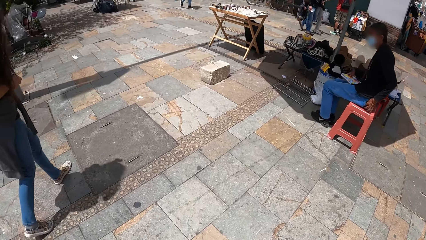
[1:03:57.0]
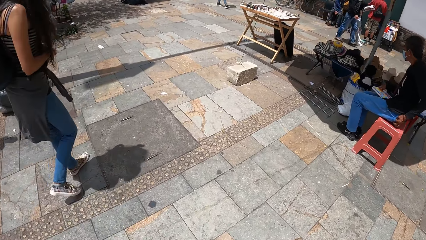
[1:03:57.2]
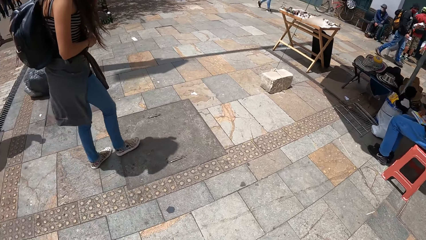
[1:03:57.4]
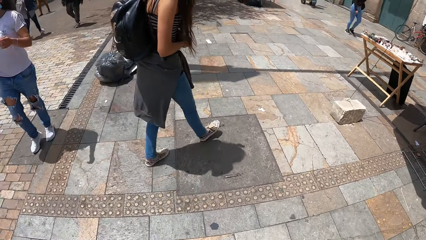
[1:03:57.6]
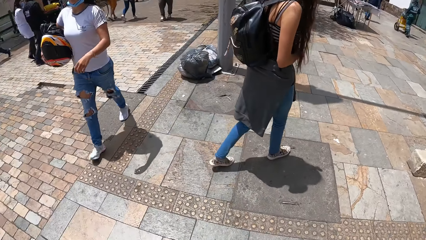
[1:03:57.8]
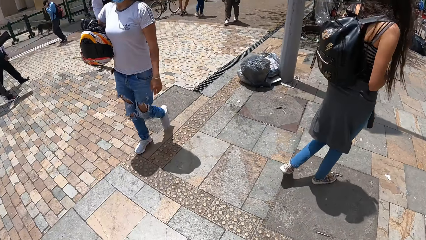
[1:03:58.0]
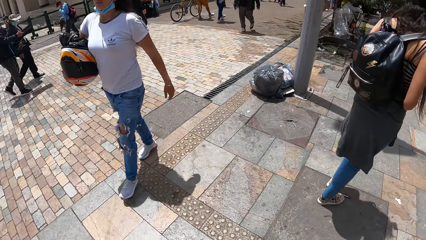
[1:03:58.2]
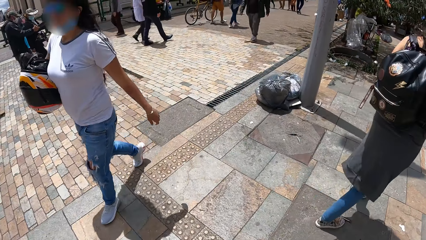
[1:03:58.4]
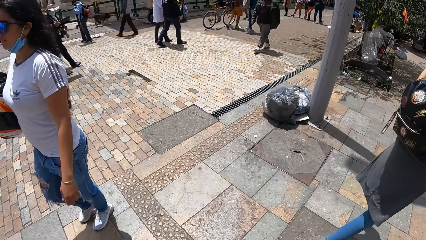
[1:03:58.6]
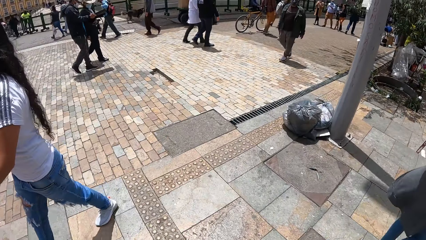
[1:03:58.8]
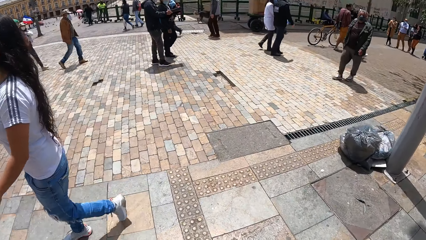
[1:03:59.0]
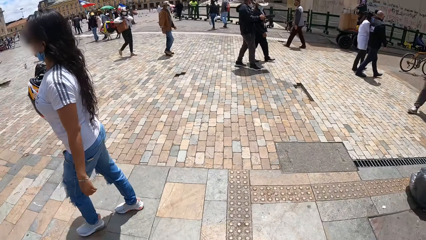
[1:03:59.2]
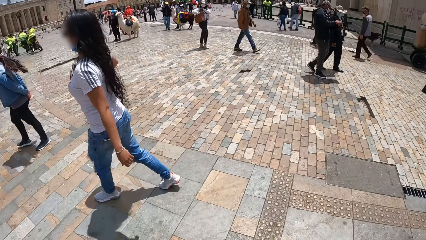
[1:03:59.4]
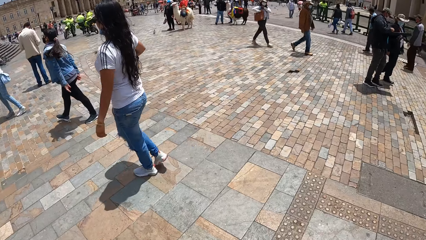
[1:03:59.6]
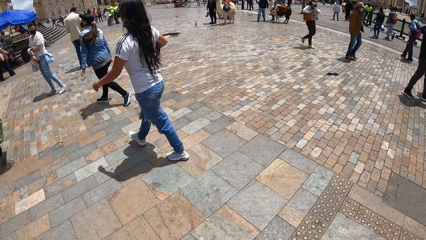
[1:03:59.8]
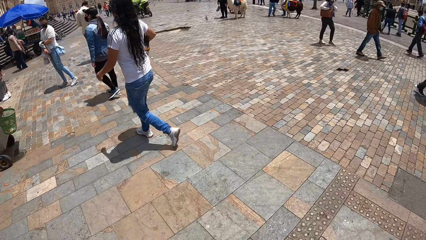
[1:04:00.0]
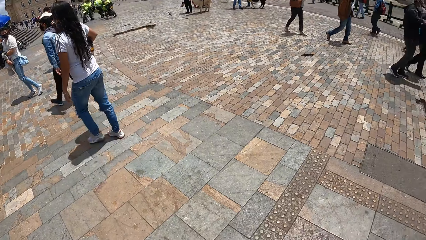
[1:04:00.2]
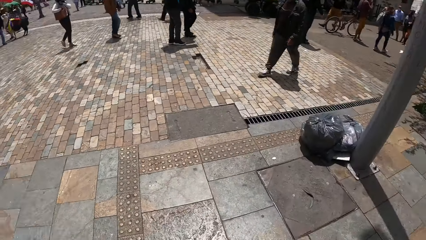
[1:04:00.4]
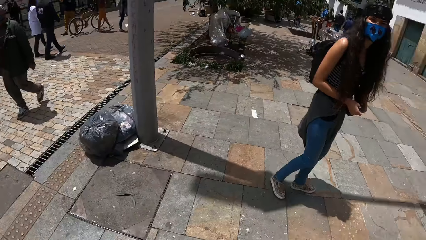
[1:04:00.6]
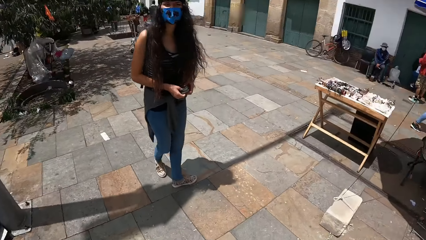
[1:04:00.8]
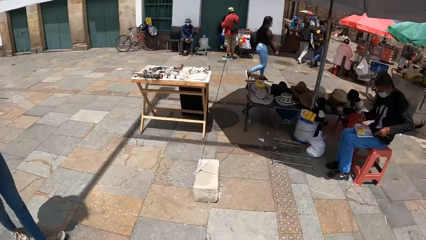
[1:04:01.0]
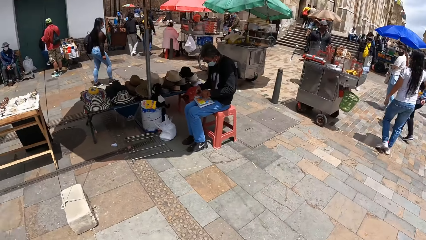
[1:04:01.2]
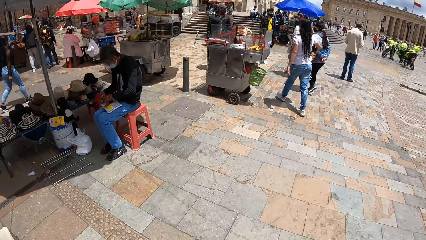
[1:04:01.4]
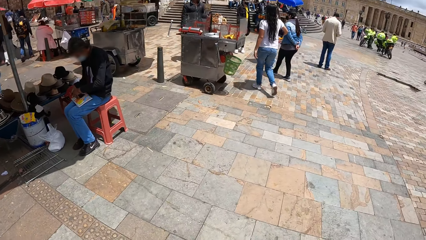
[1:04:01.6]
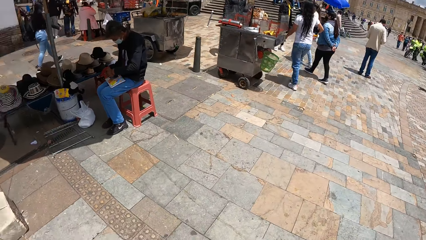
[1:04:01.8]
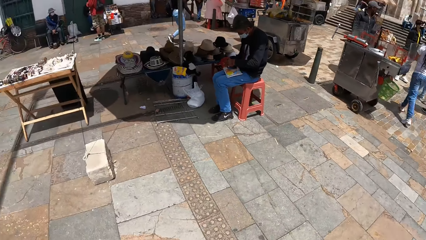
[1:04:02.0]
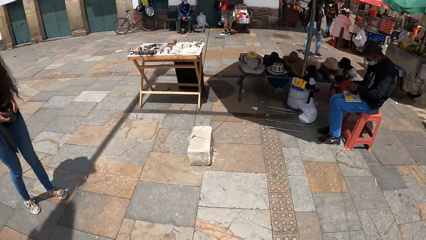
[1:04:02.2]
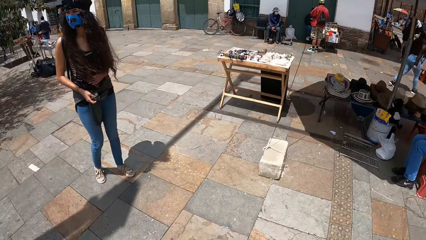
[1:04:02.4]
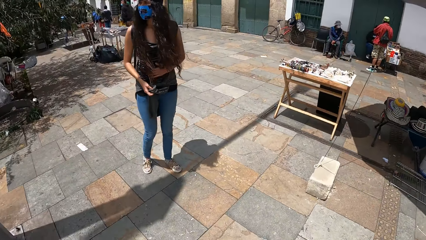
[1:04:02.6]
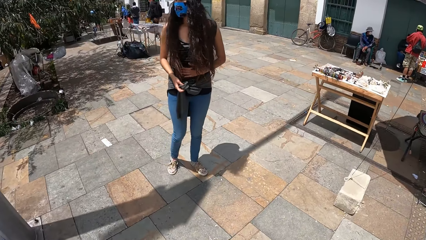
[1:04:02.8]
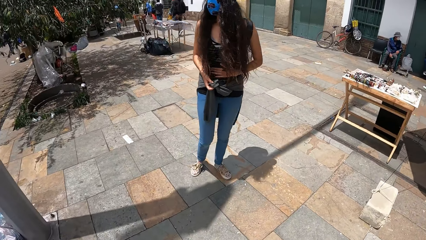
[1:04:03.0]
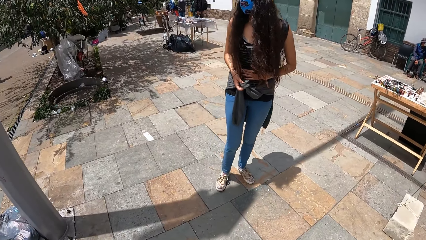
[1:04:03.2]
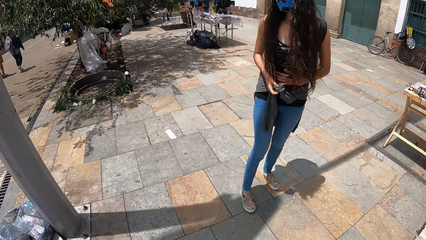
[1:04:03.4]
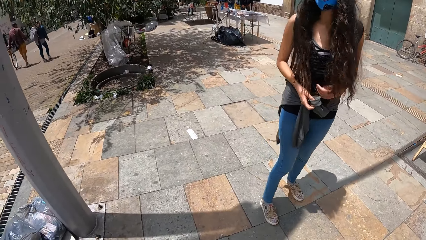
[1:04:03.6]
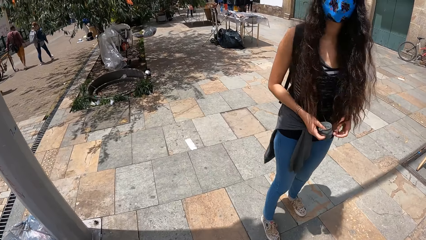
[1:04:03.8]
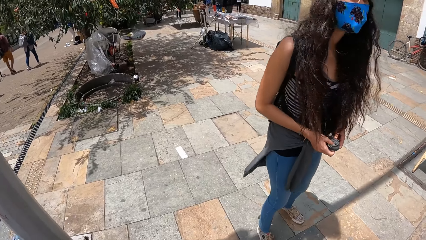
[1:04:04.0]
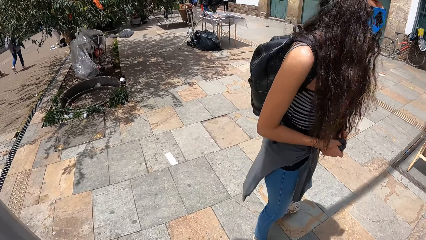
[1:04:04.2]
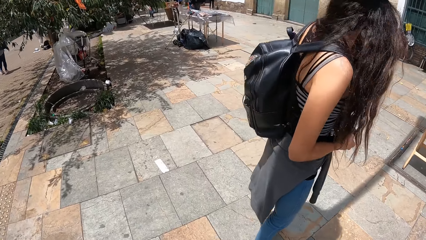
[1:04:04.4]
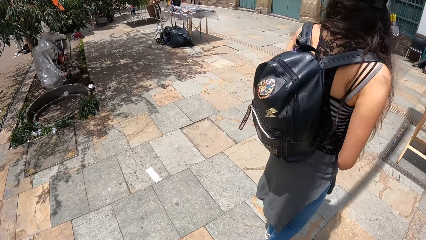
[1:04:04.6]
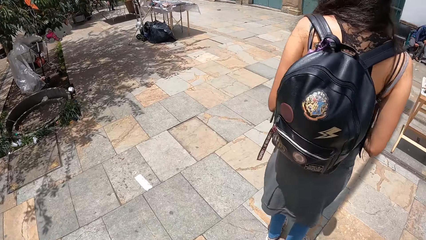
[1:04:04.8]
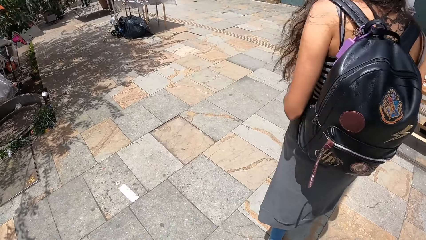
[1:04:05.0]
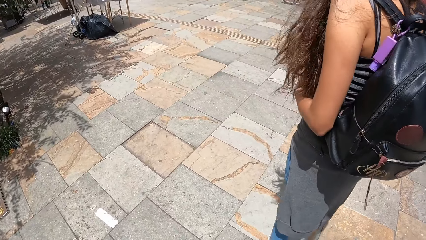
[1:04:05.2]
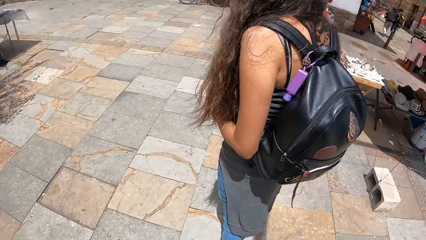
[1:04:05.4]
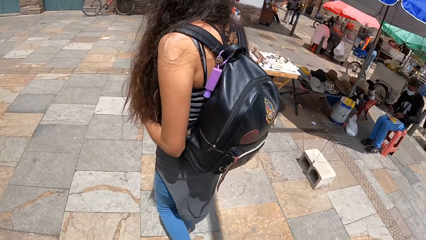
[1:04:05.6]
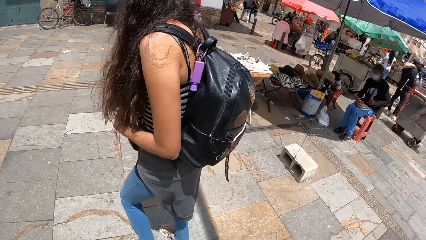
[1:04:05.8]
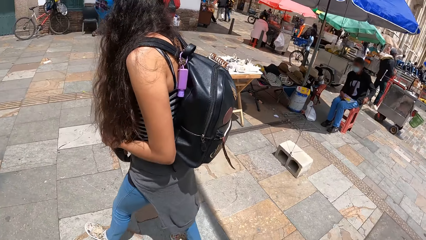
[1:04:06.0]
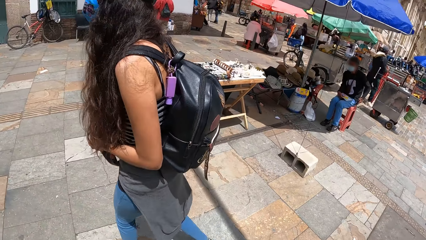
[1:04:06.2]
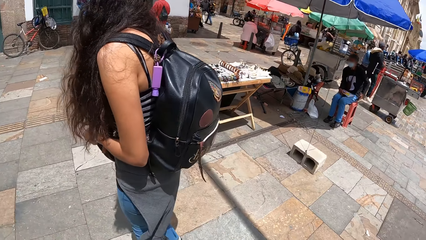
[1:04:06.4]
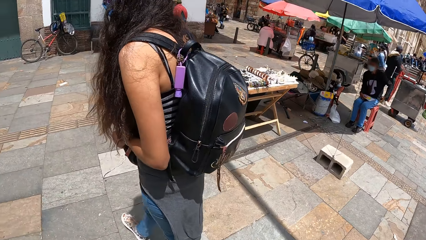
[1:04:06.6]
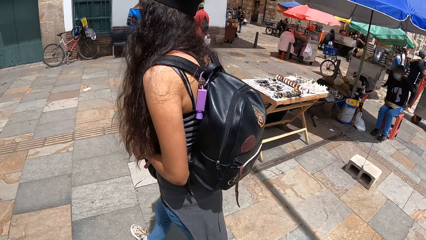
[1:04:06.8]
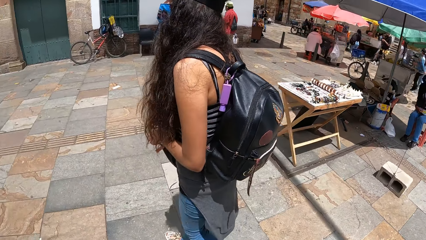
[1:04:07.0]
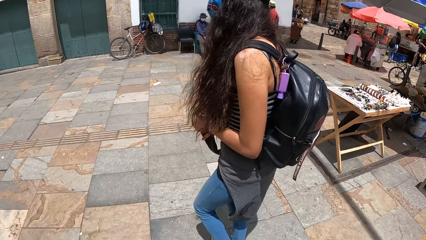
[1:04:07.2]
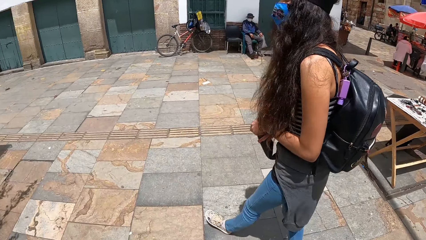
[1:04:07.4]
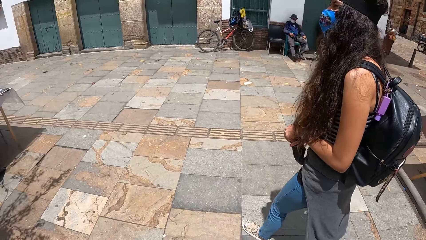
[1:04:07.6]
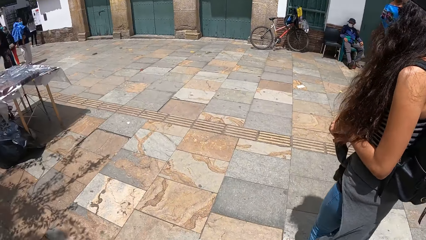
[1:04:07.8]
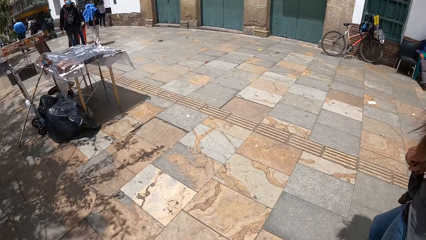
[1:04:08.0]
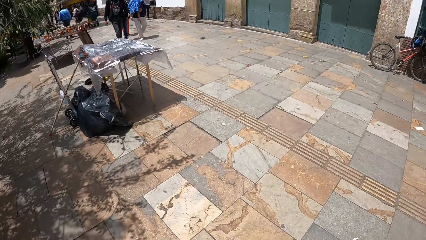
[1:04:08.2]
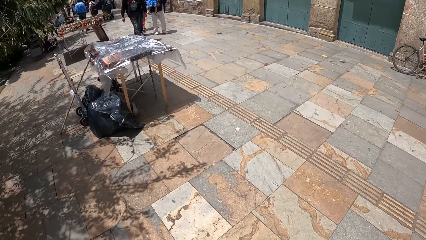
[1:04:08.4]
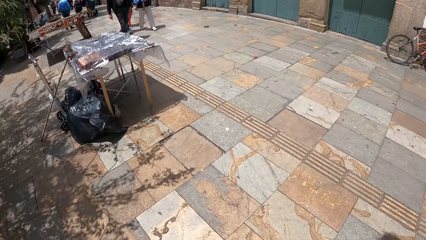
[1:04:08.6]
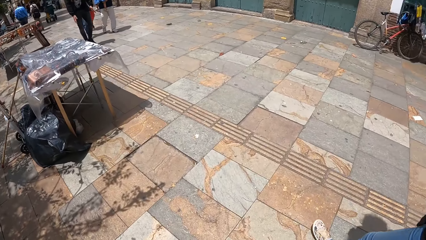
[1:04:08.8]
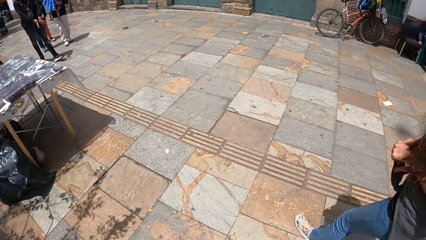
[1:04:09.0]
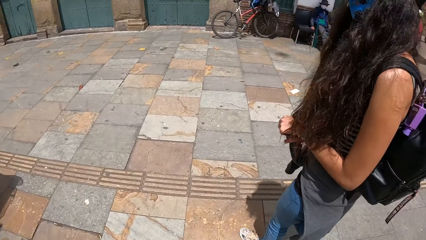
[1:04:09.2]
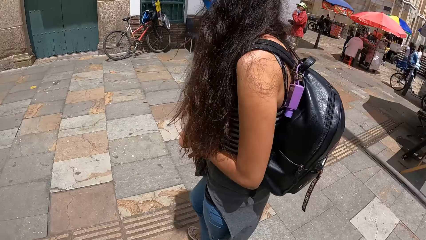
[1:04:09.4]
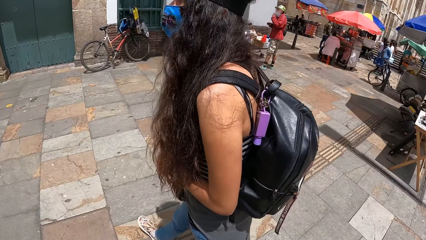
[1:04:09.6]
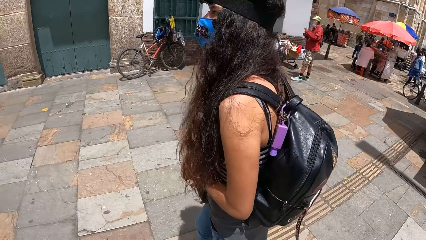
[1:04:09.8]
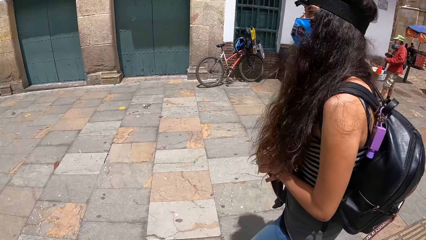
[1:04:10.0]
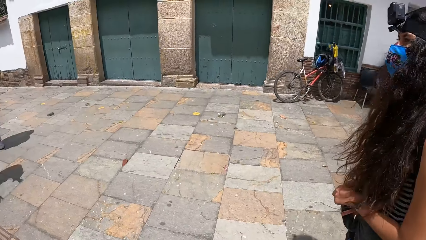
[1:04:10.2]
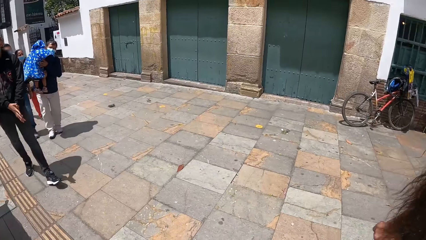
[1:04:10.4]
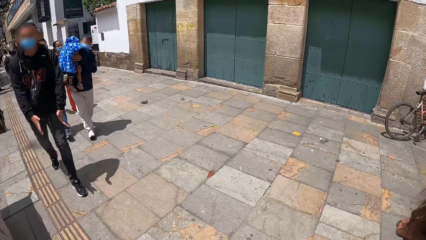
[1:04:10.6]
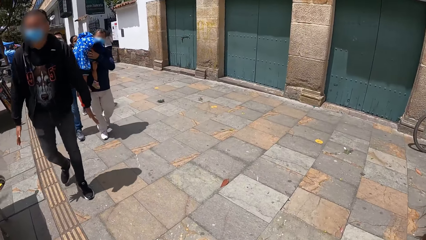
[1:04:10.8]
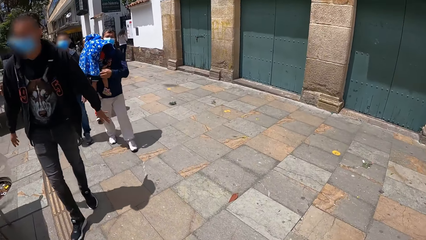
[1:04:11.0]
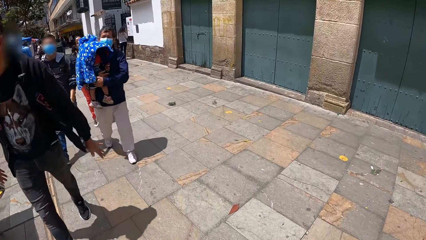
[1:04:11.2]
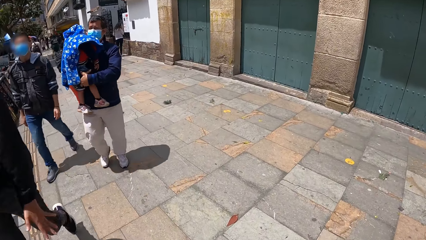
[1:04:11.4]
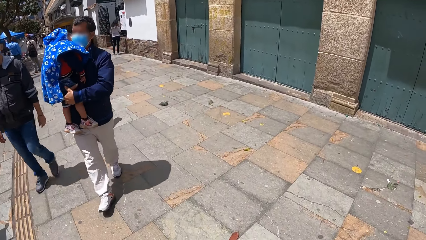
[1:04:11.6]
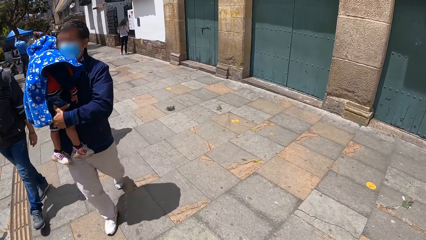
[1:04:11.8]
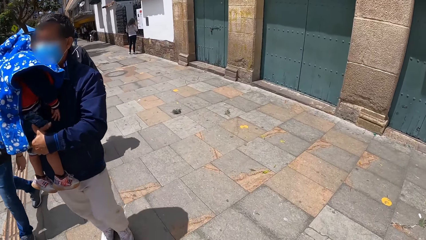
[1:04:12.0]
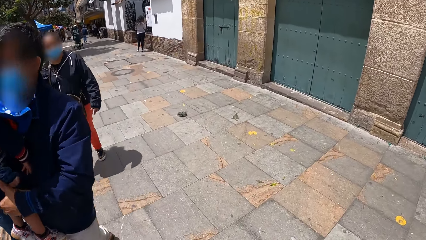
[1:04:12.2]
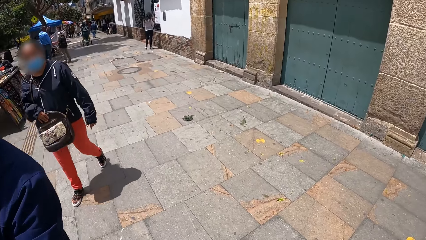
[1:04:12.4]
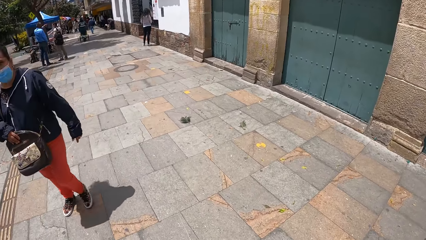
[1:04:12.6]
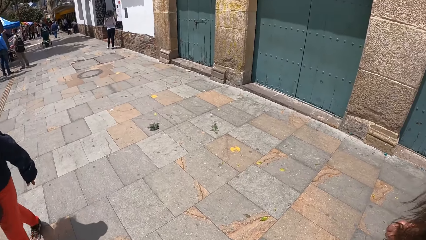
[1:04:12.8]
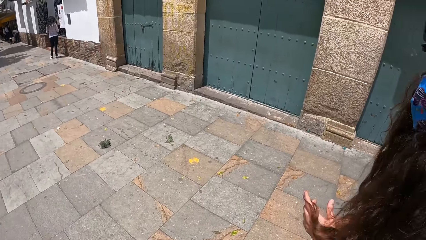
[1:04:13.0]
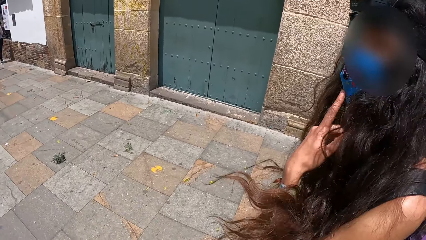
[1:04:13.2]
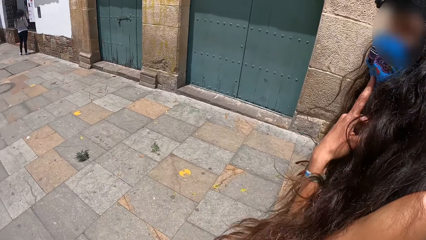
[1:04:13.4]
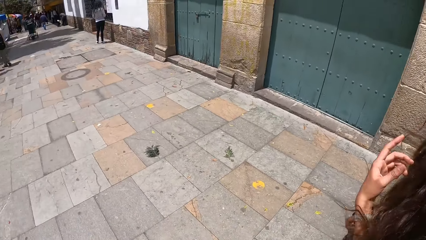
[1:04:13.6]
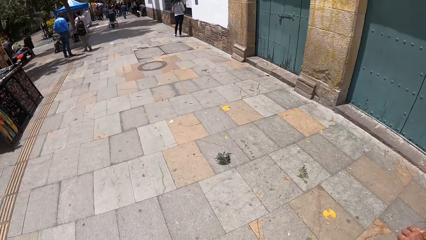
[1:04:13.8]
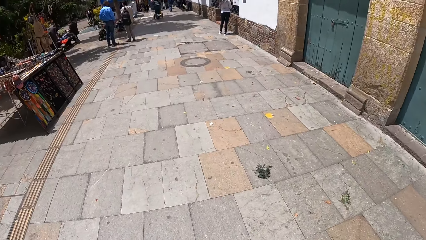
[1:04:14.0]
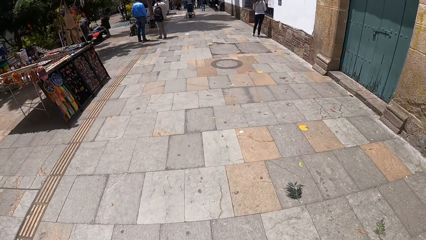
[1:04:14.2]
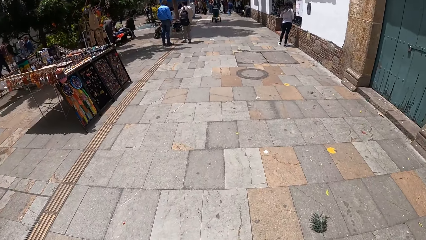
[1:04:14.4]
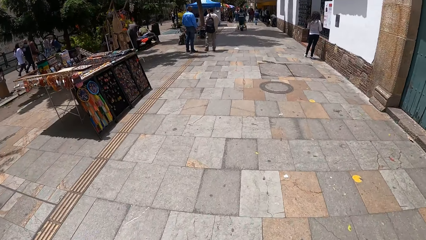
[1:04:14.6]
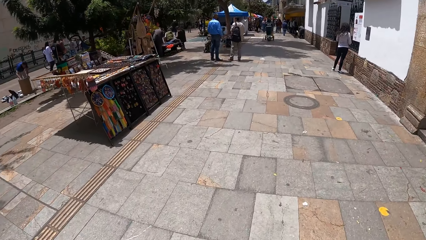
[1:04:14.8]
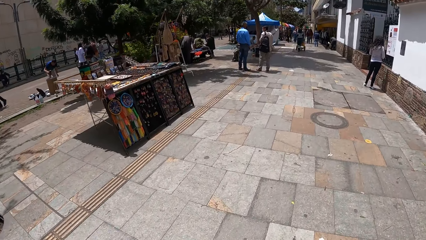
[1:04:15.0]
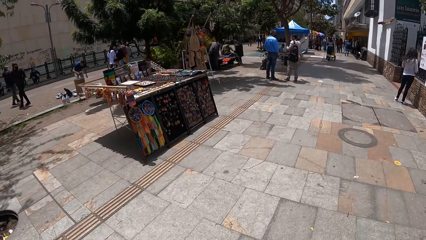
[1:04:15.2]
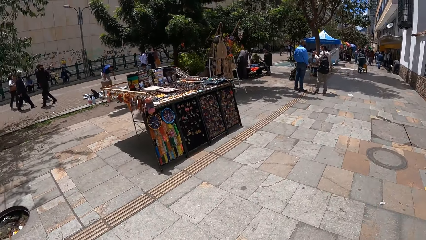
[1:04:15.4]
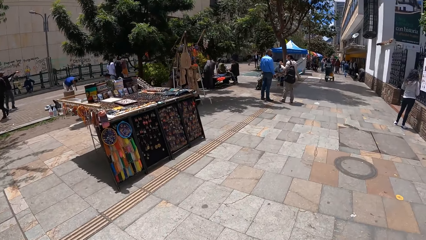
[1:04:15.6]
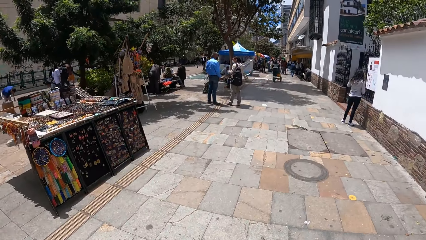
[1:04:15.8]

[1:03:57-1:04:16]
A woman holds a sweater sleeve with her left hand. The camera wearer walks with the woman on a walkway. The woman touches her face mask with her left finger.
